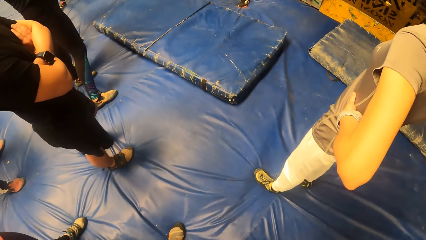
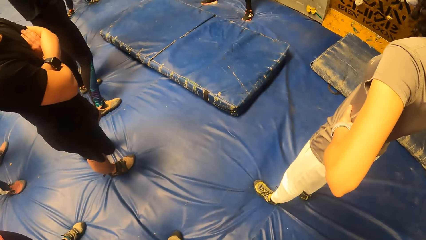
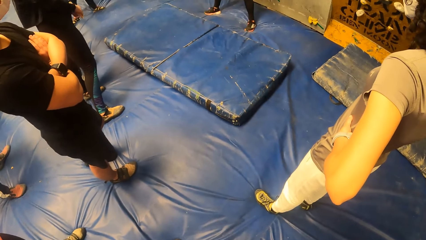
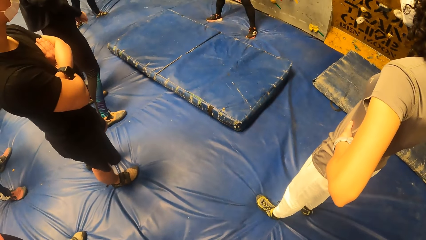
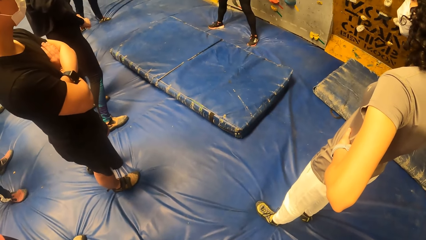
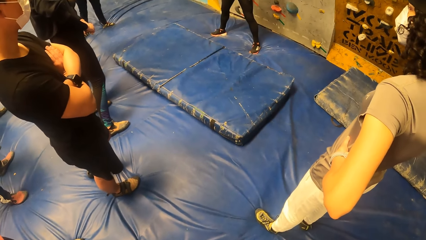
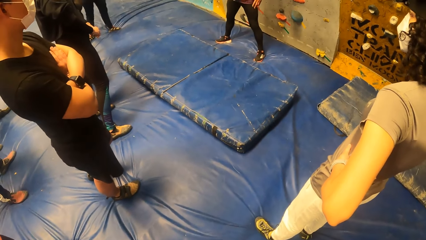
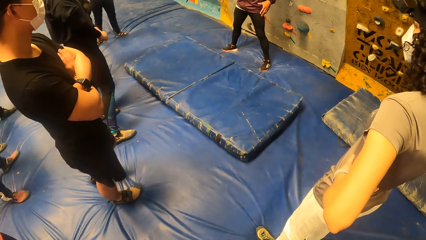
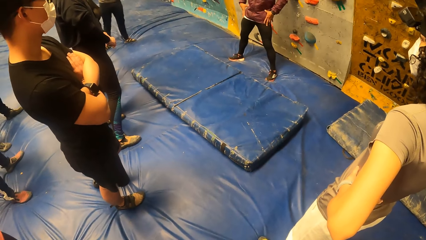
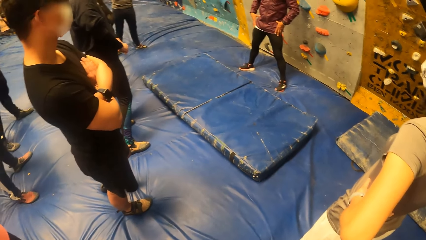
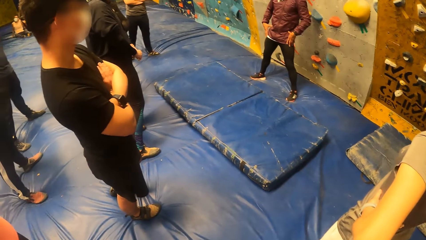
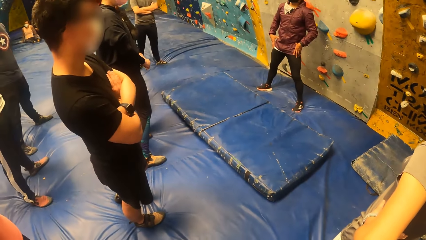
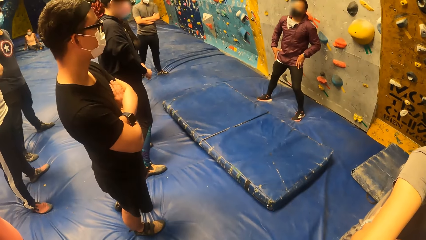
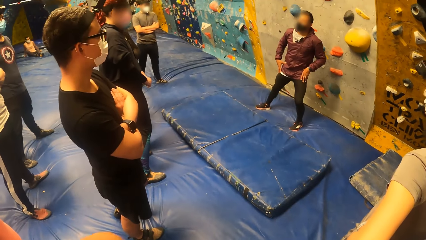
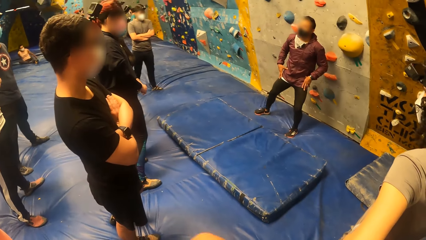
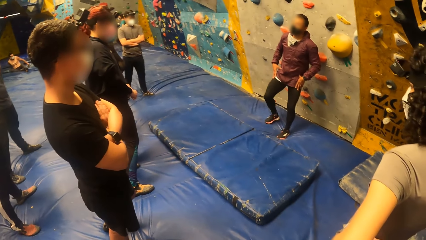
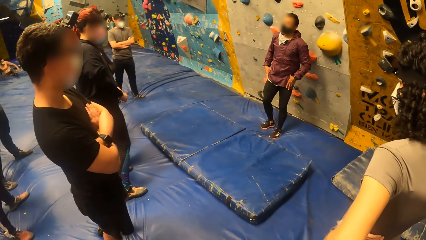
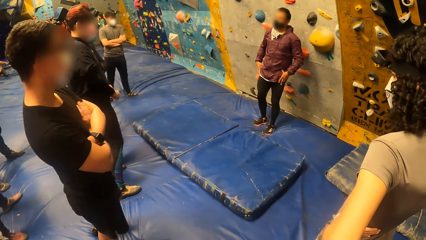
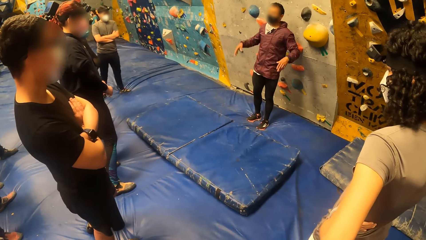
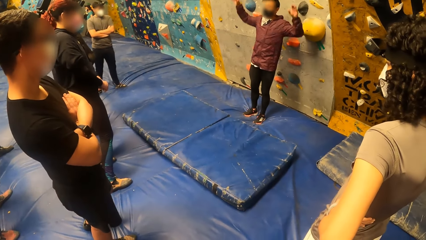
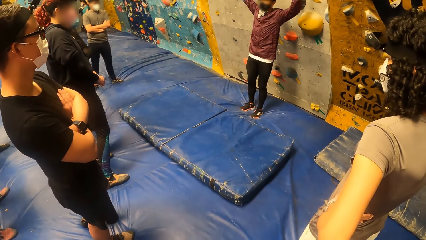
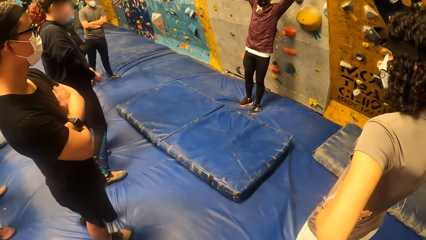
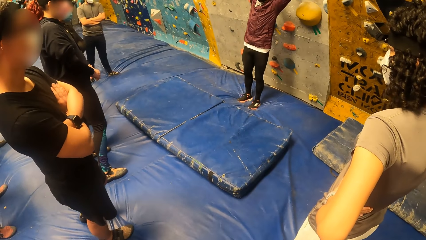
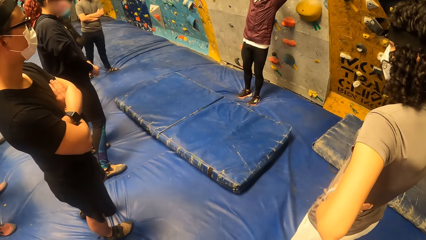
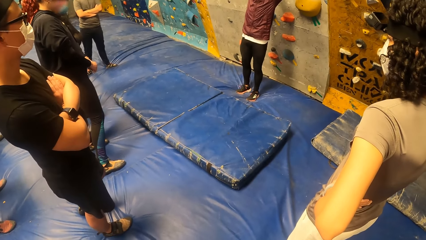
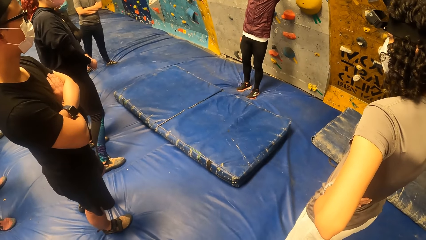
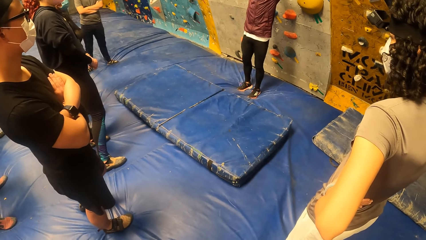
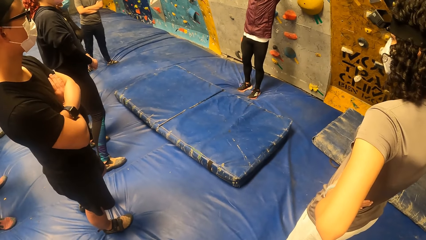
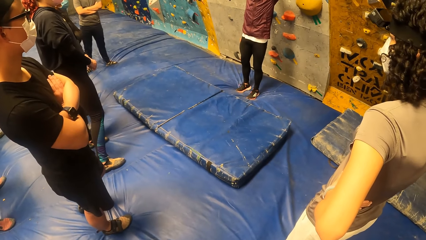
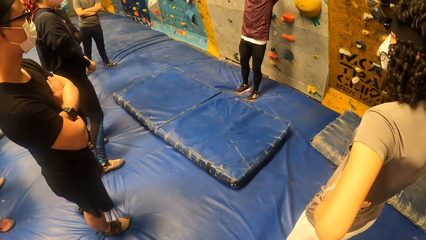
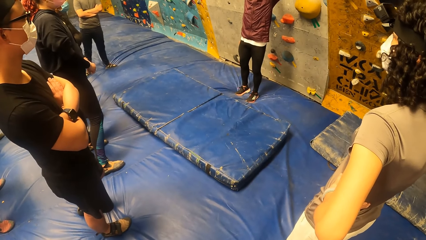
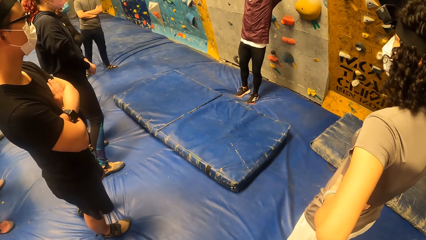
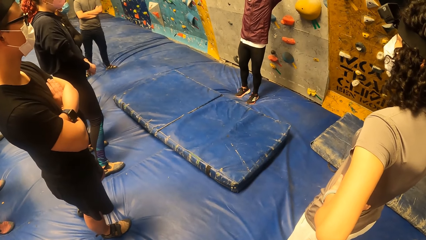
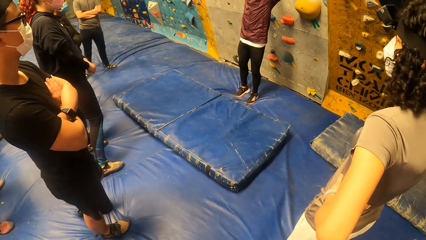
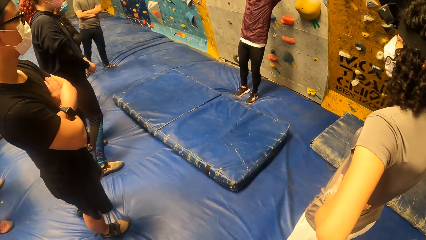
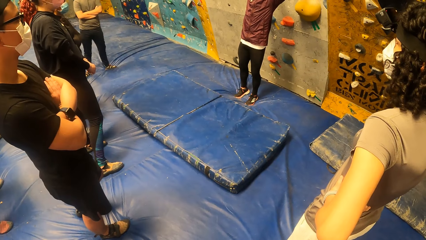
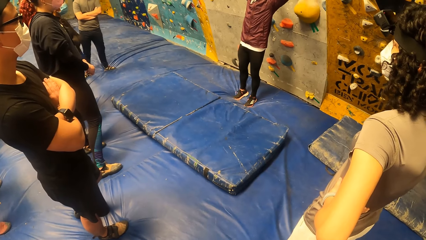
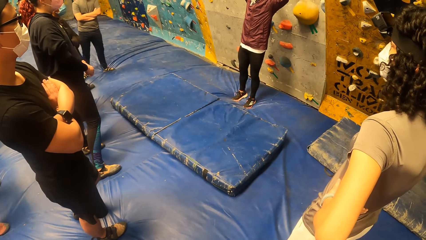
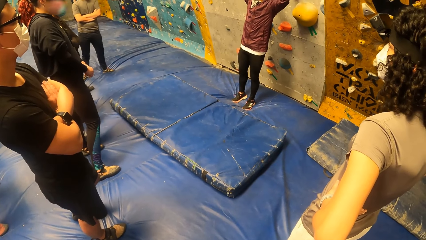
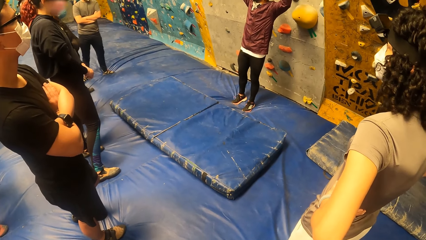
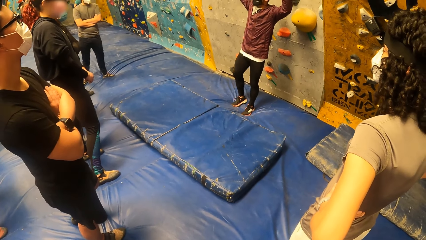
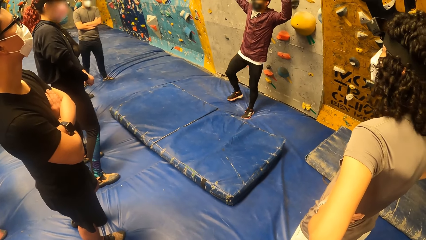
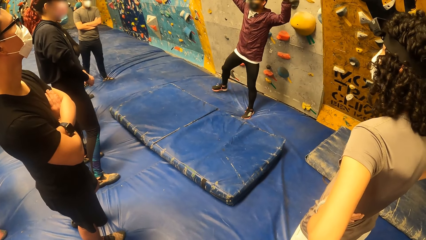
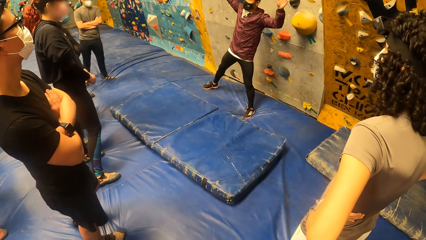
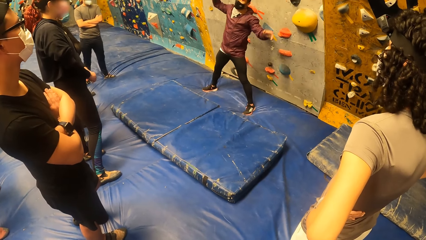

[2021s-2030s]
The camera wearer moves a hand and looks around. The man interacts with people at the climbing center.

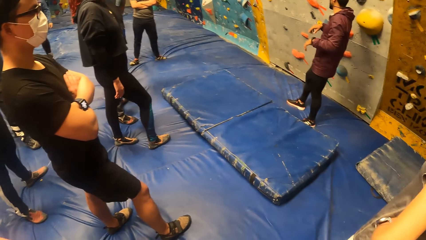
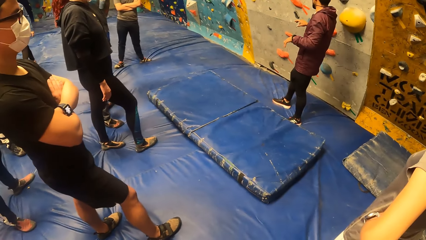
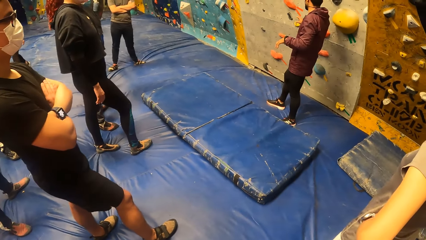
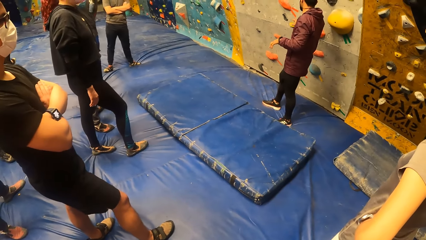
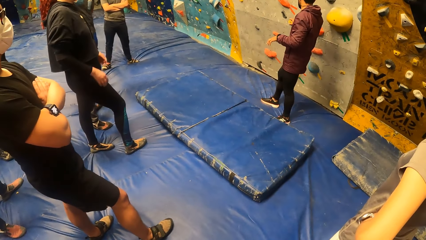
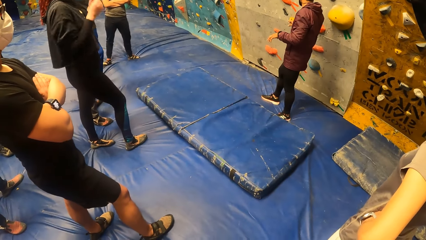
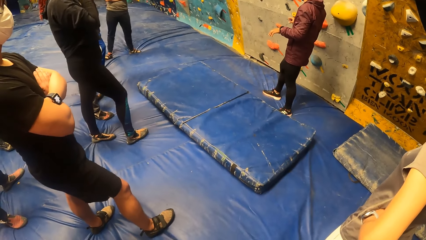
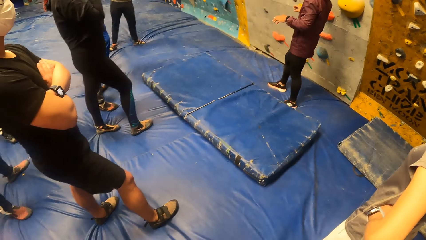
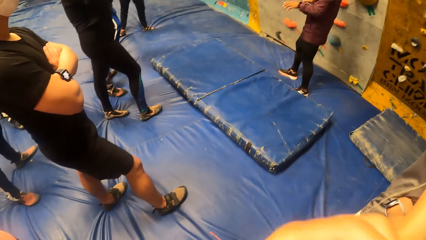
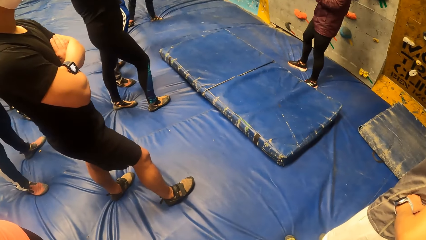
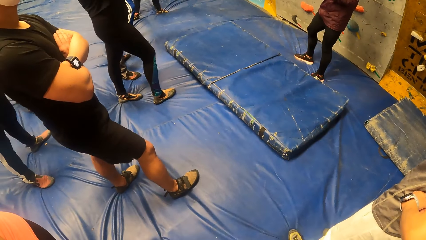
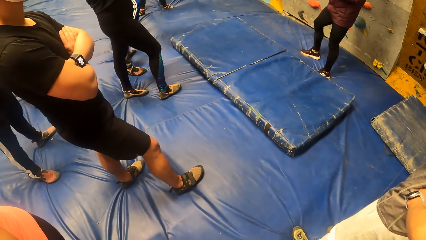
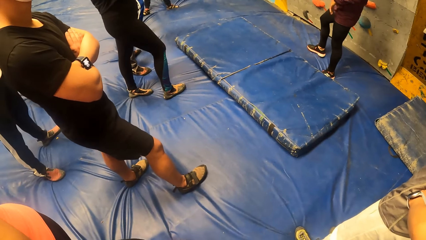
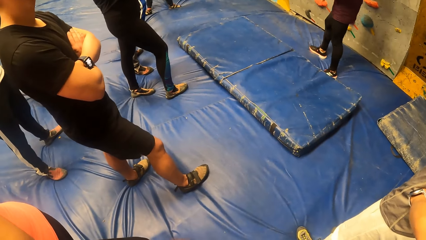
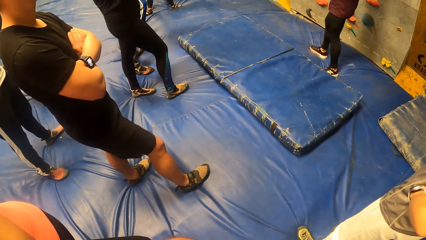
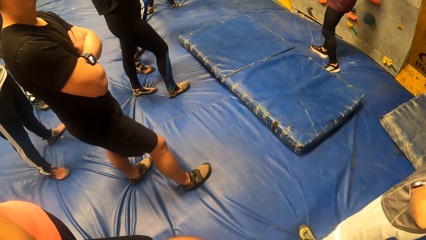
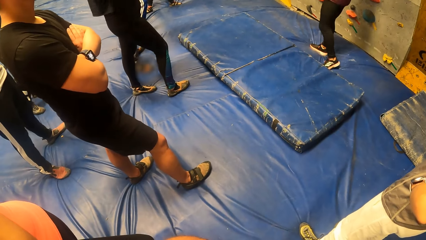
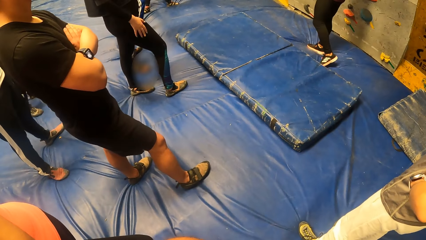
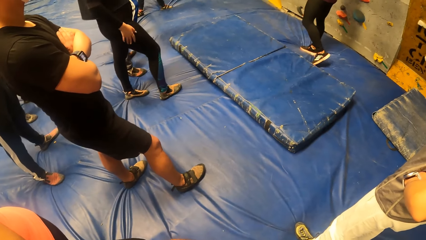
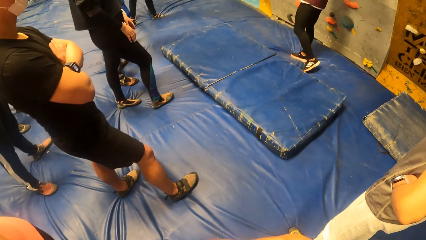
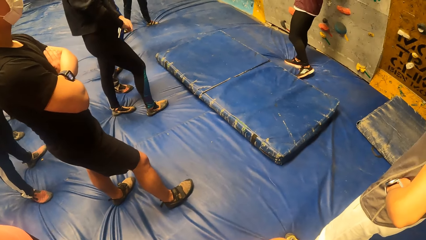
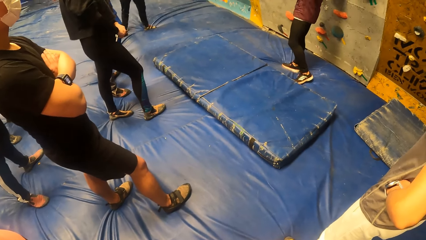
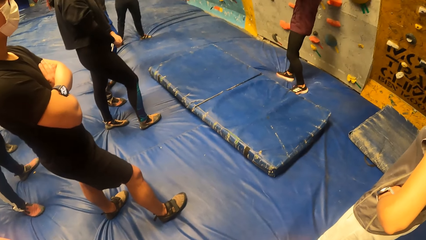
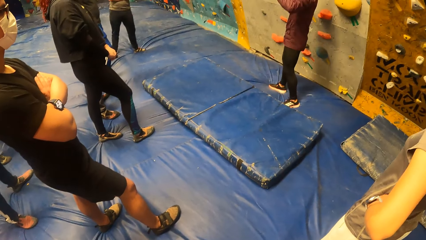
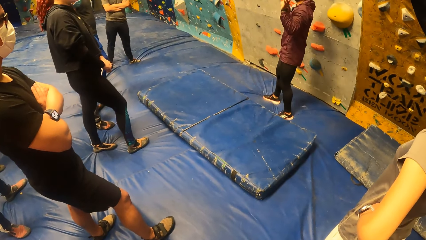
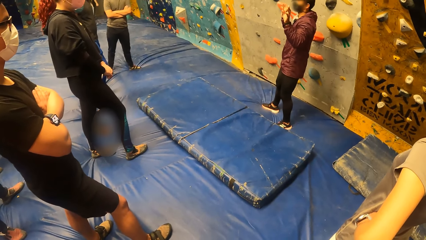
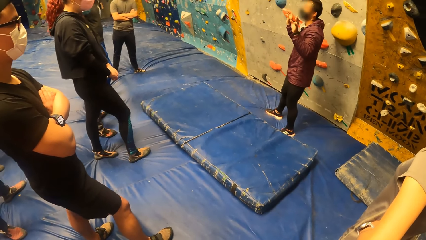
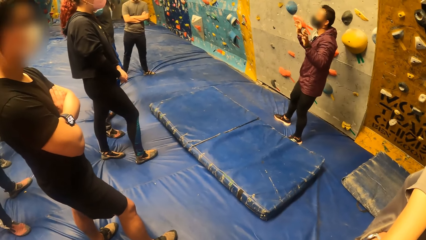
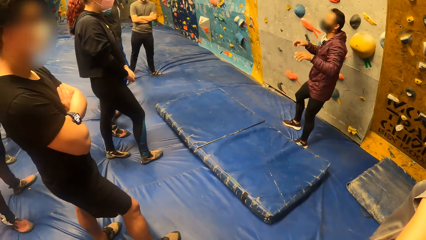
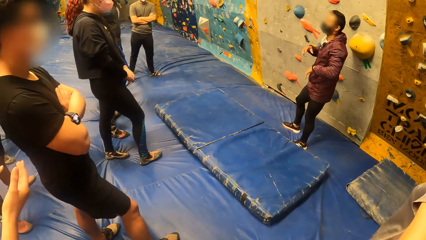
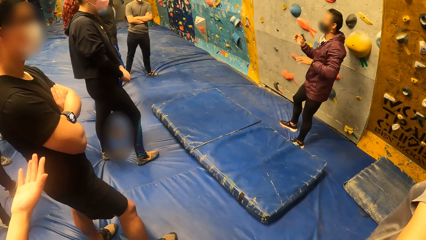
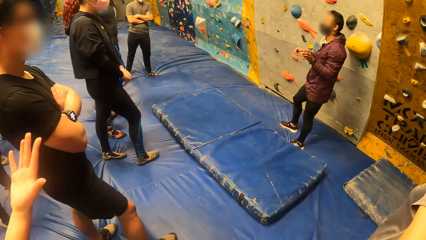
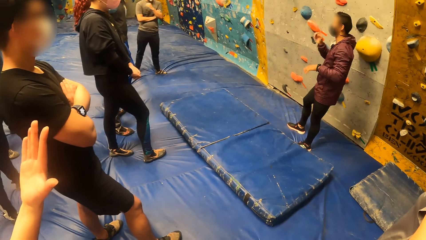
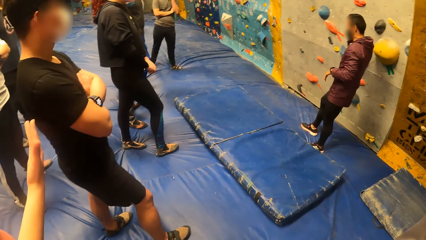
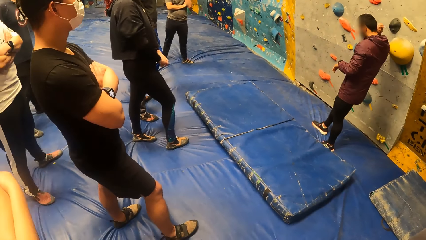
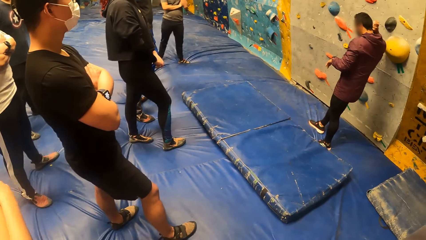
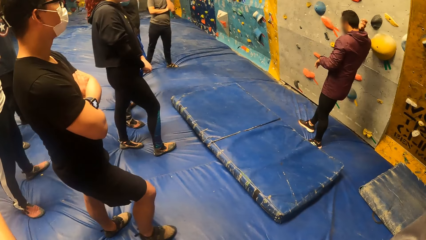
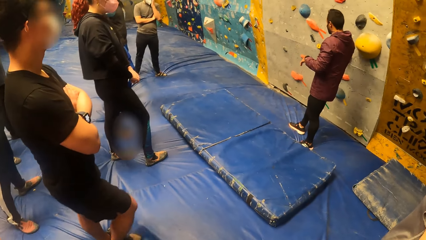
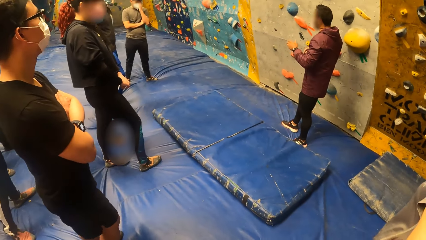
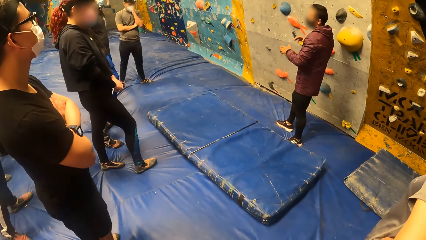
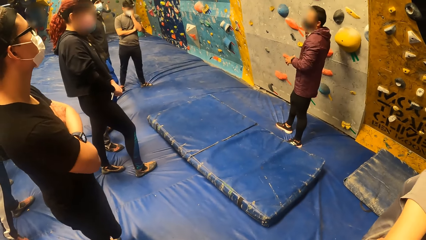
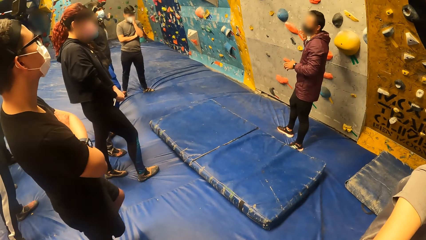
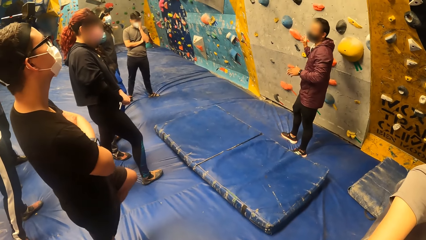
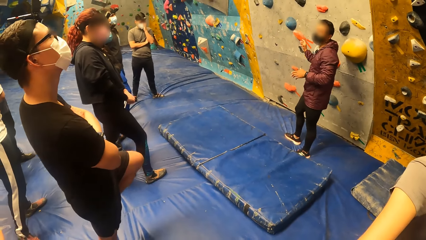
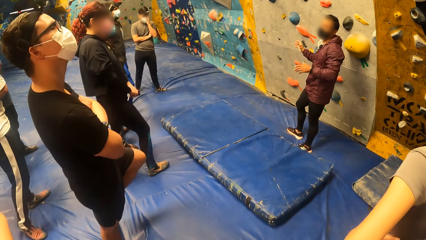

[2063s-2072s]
The camera wearer moves a hand and looks around. The man scratches his head with his right hand and interacts with the people at the climbing center.
